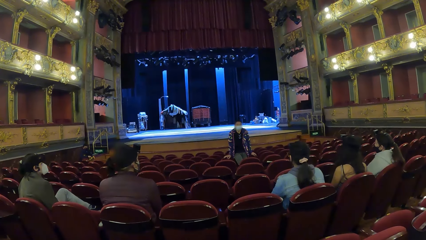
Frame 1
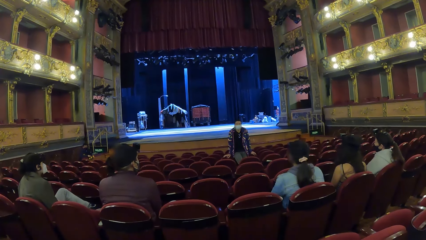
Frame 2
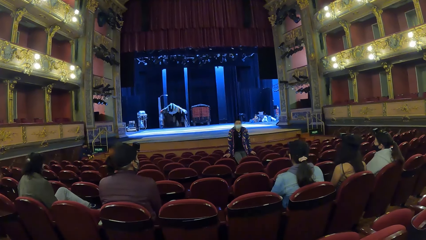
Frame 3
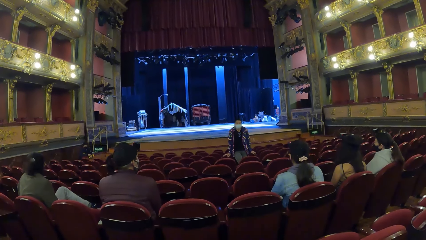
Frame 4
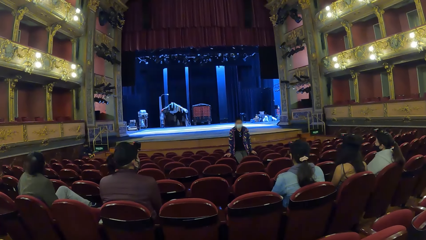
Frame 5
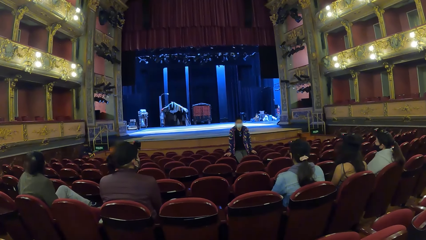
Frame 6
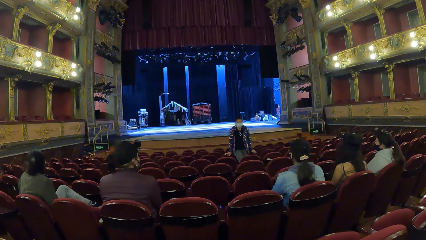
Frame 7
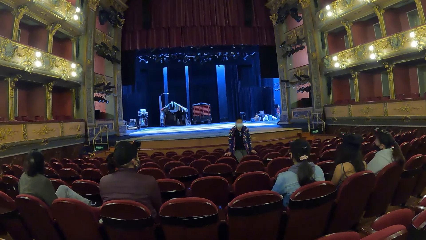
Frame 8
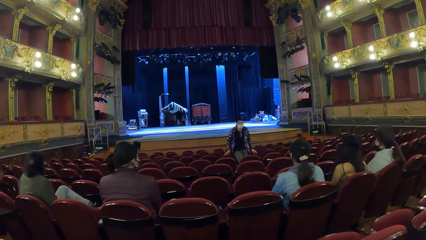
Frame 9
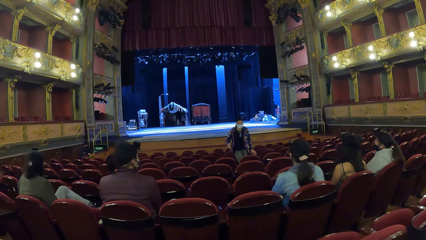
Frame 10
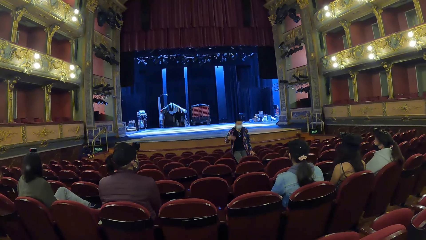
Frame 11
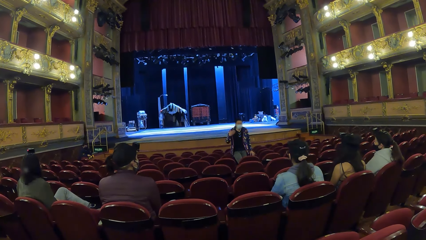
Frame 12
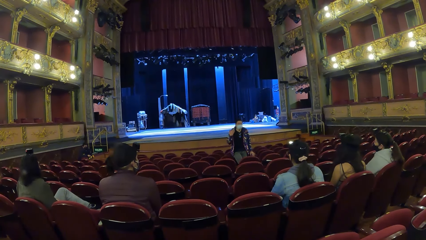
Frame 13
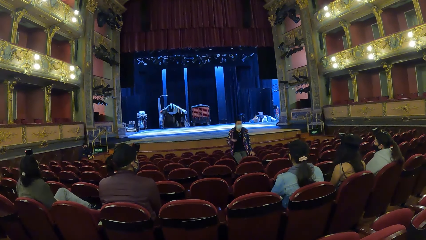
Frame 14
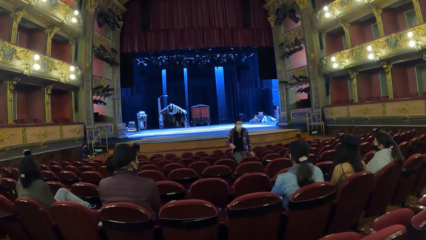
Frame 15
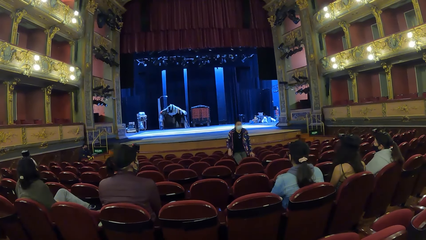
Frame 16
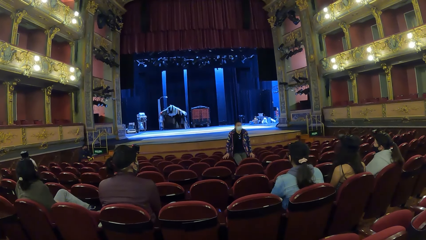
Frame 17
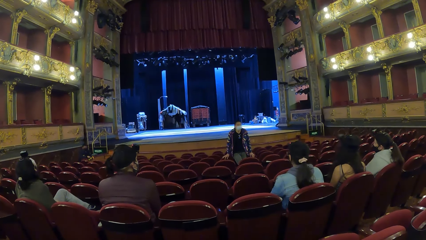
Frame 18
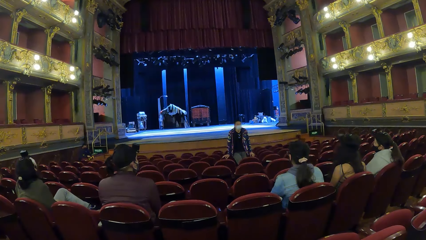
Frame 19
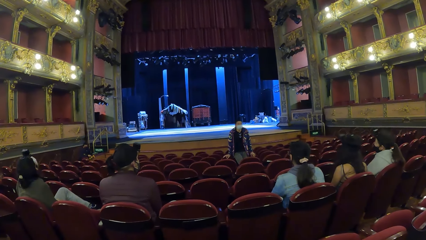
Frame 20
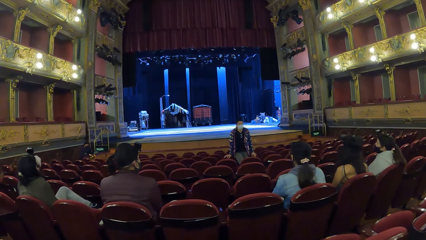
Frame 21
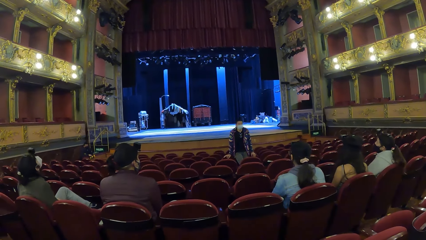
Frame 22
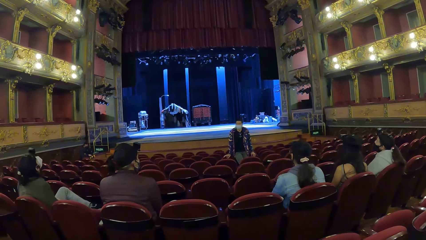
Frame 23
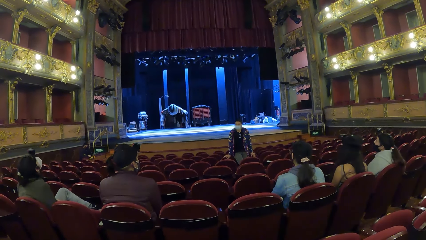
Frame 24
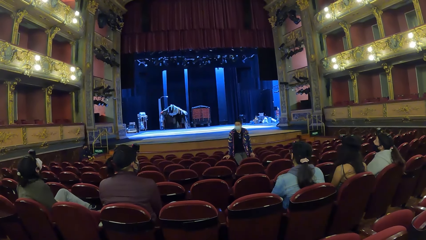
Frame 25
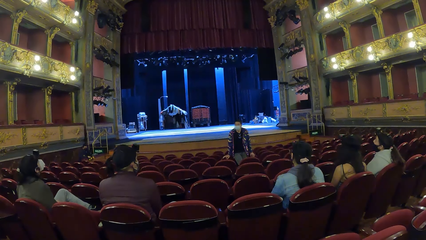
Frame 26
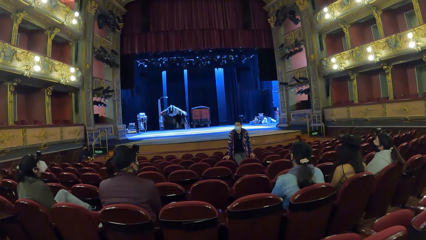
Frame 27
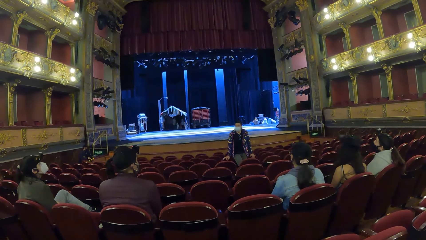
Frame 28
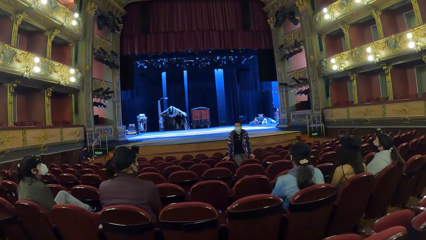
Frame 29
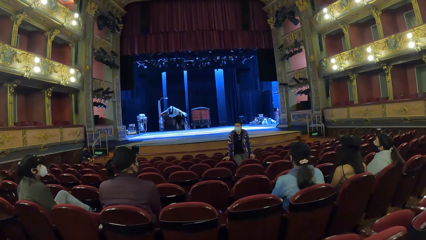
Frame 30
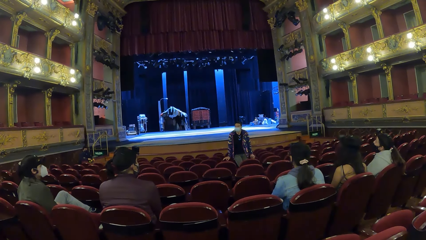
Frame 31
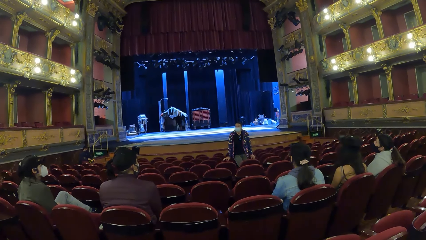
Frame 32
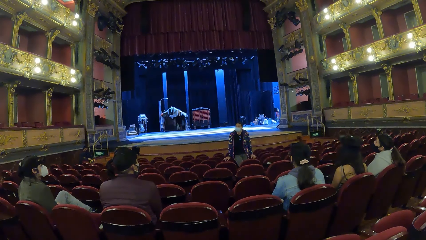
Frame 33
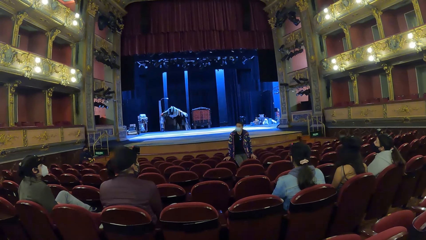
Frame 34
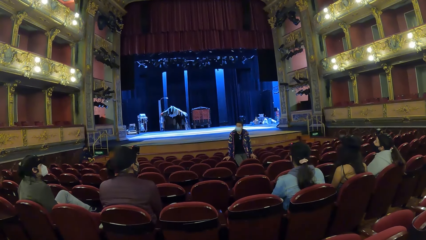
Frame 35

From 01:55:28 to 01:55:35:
A man gestures with his right hand.

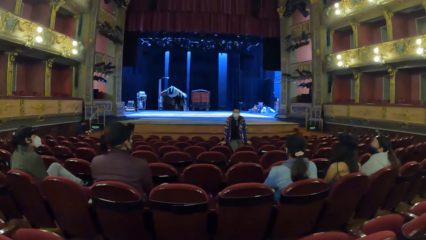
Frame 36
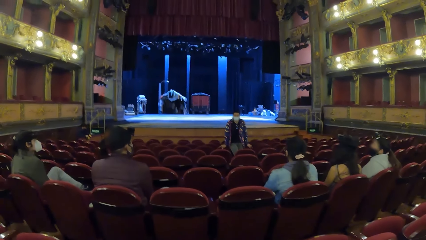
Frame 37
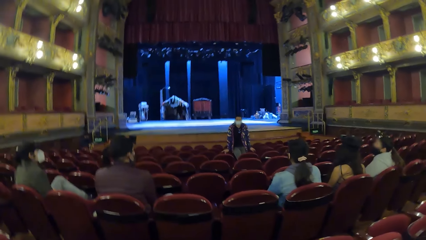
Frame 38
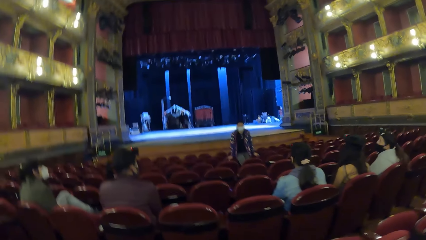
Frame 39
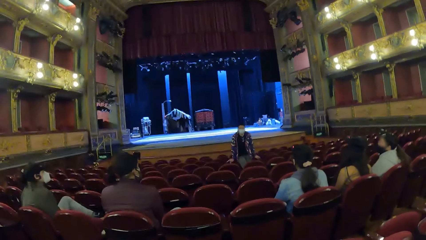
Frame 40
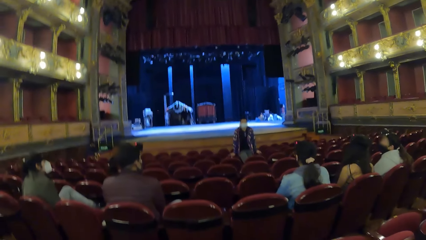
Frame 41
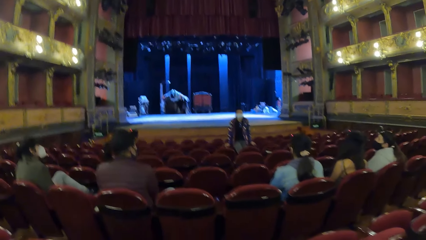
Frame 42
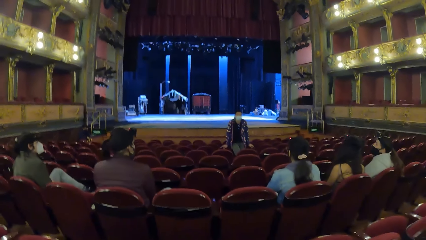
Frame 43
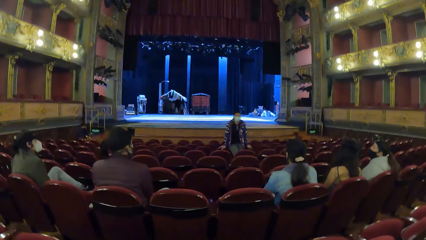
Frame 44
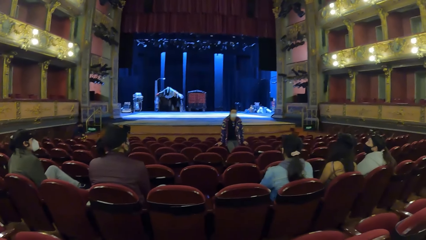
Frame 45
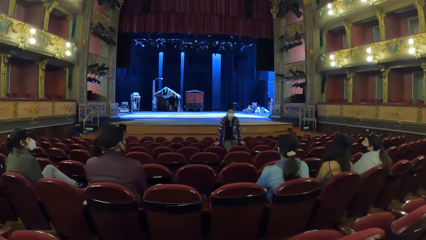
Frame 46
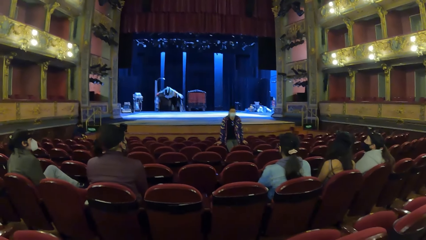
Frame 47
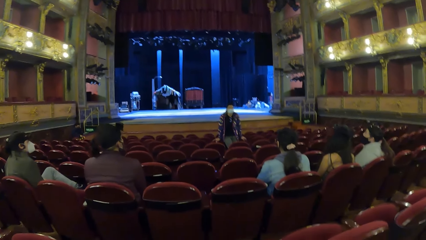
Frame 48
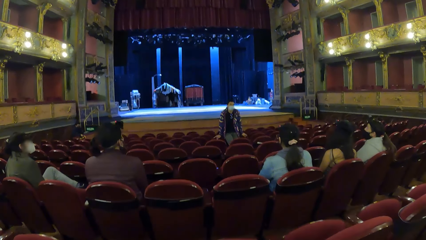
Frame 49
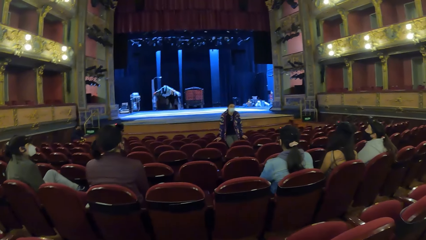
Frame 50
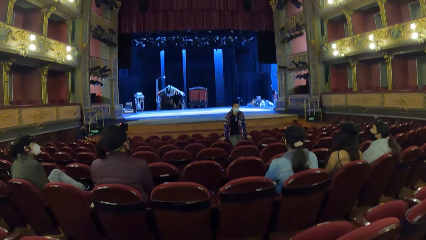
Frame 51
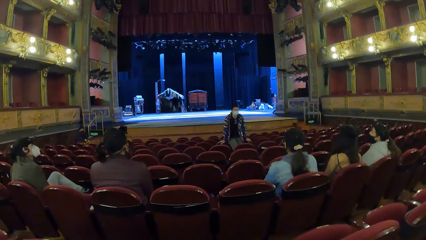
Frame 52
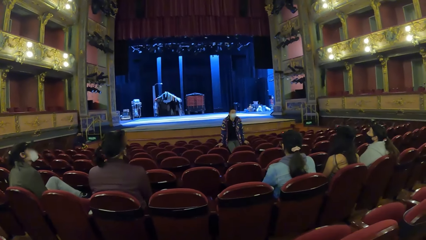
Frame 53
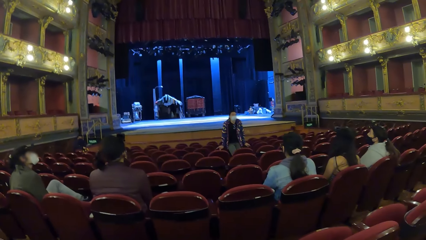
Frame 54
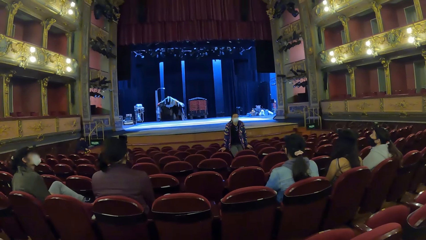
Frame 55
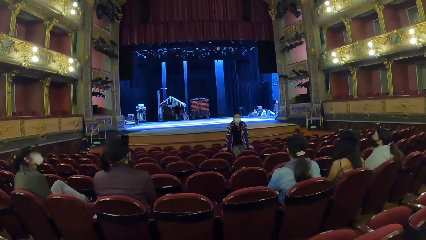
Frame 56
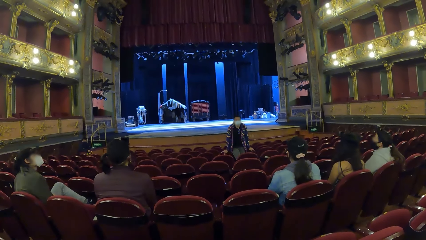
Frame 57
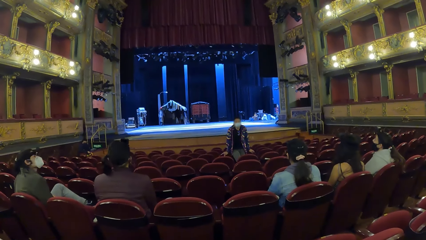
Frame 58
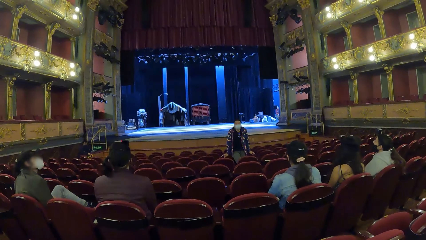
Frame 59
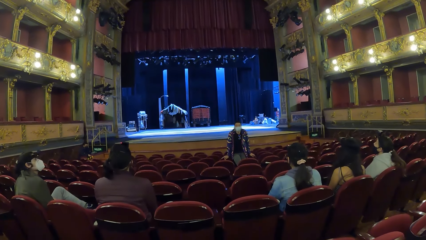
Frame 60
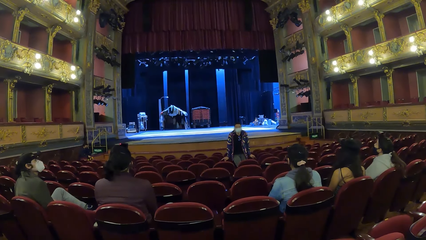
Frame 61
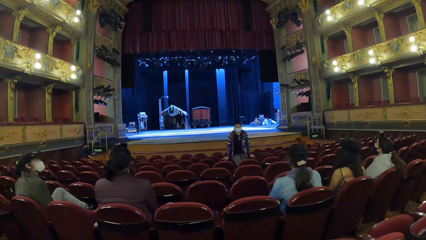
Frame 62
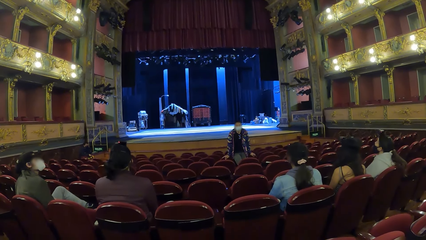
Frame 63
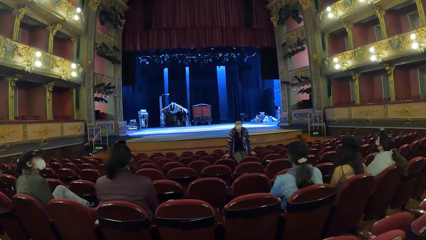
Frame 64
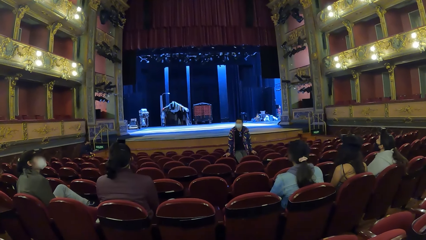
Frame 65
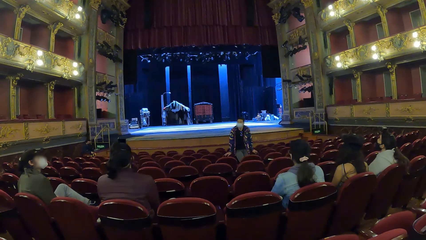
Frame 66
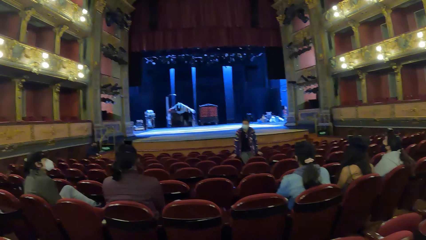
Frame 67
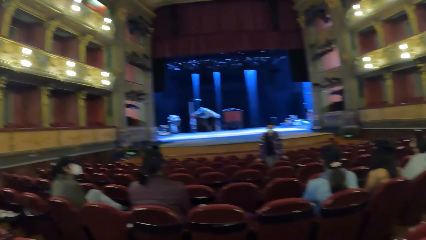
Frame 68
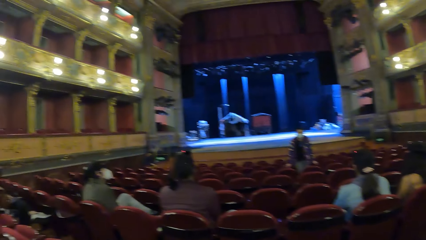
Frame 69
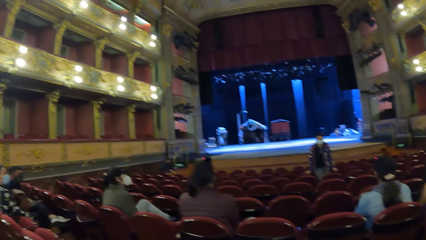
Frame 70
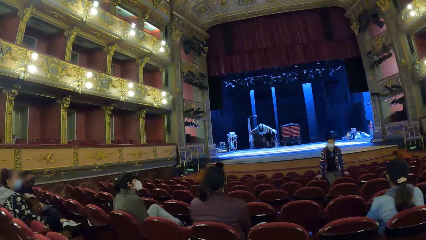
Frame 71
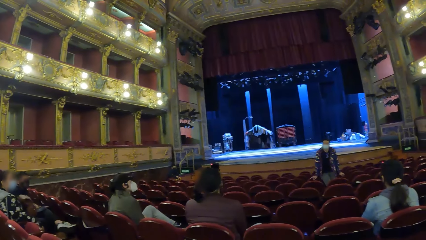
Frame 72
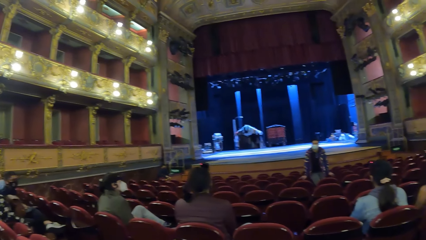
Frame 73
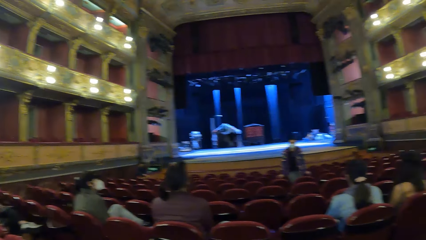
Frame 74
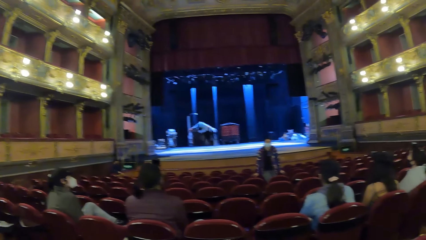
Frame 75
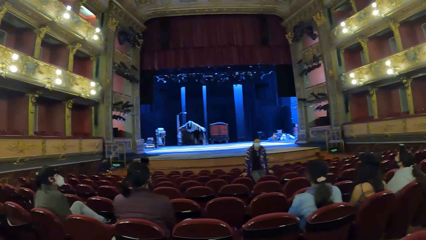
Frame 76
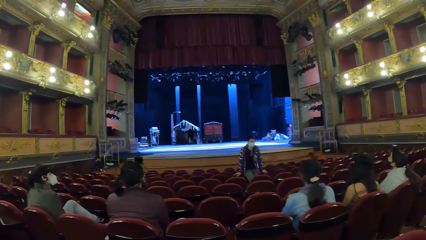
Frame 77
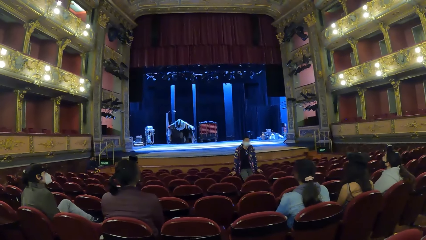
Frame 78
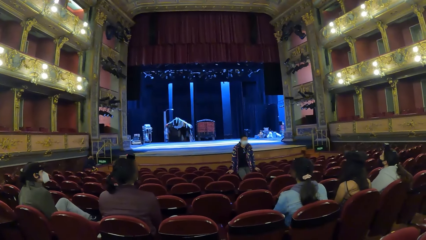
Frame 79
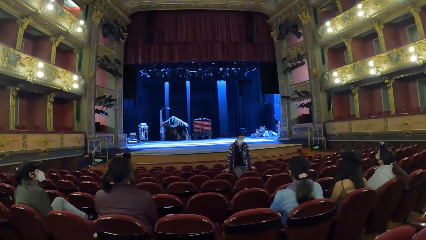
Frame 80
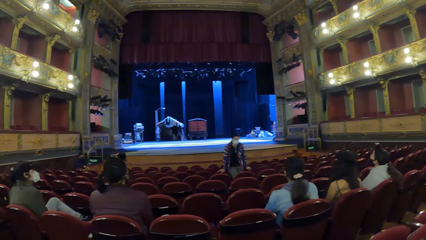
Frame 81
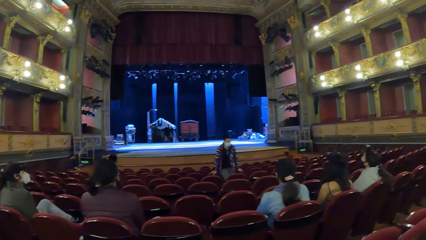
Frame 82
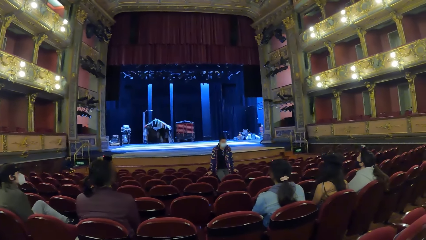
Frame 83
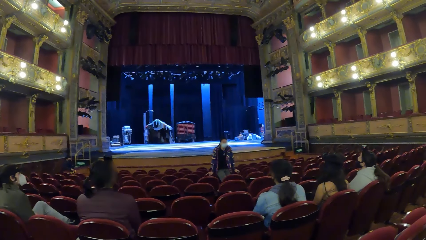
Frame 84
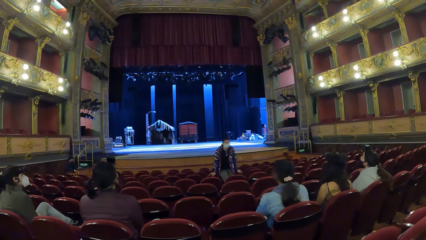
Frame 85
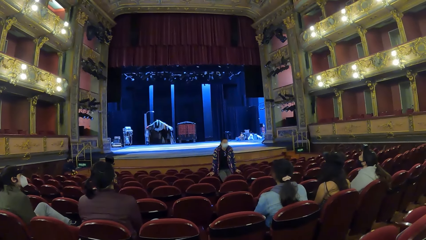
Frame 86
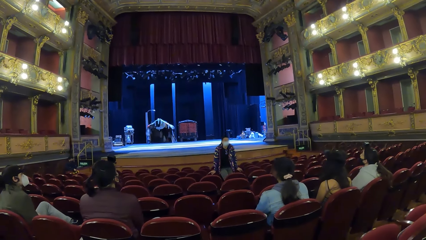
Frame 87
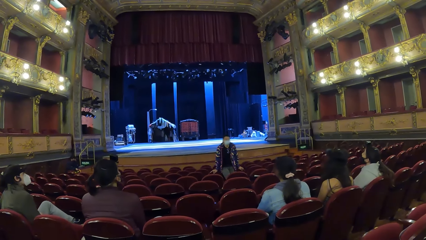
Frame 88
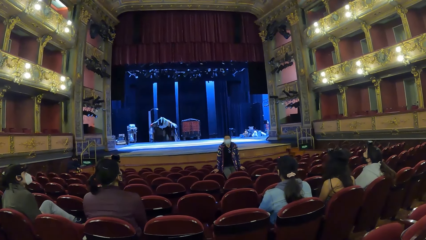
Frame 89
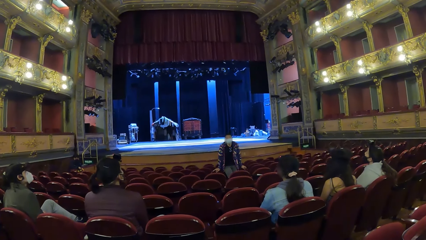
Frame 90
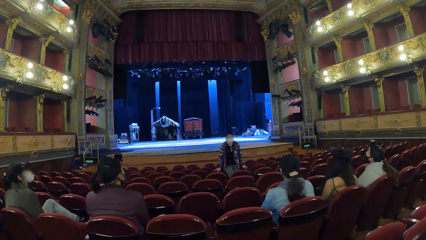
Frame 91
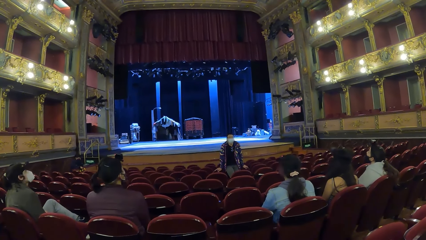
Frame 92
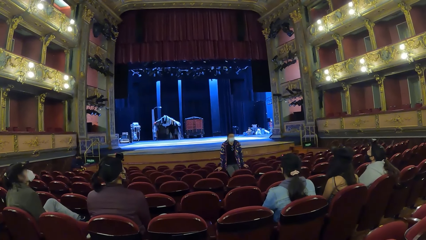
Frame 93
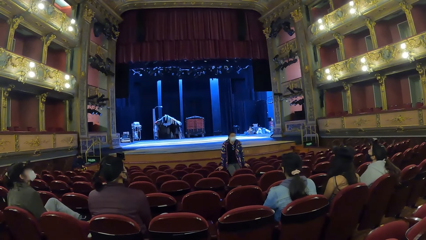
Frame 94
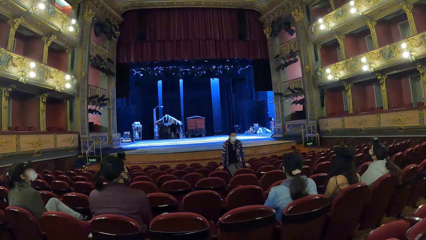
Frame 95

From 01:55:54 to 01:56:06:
The camera wearer moves his head sideways.
